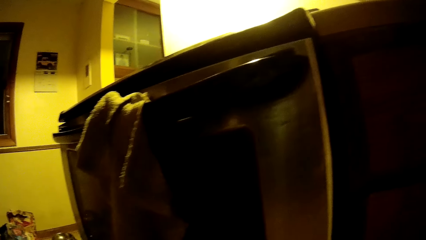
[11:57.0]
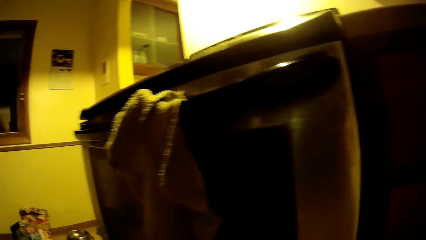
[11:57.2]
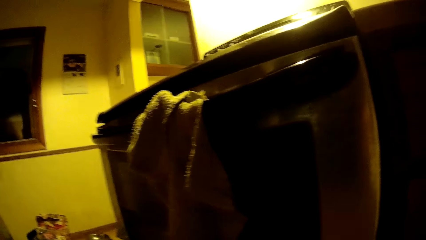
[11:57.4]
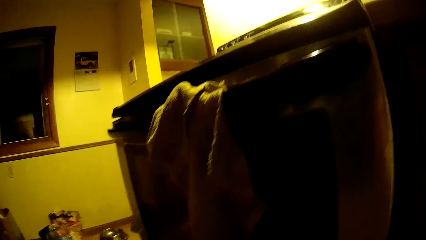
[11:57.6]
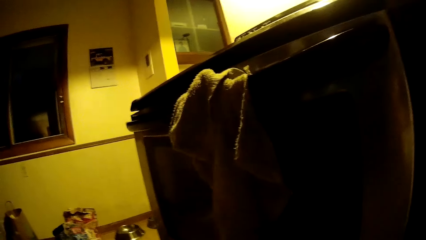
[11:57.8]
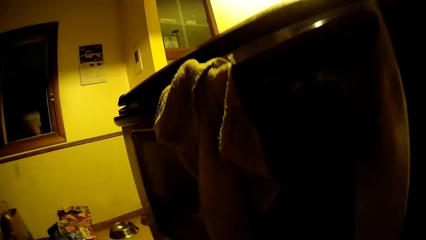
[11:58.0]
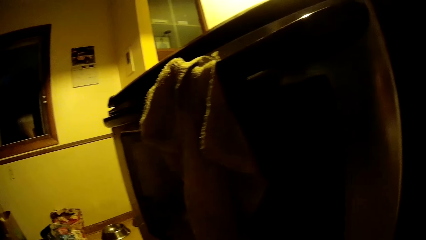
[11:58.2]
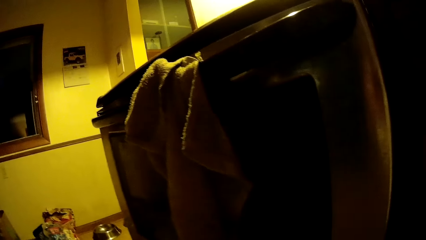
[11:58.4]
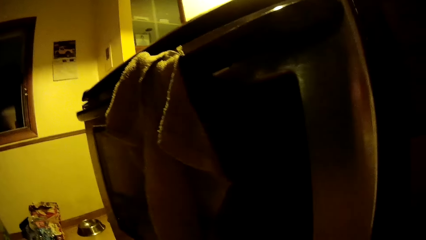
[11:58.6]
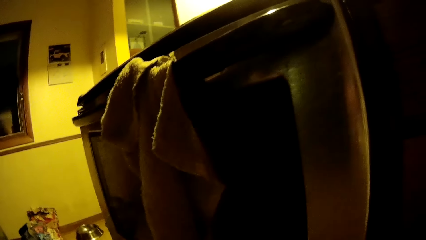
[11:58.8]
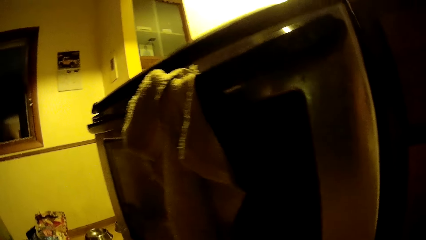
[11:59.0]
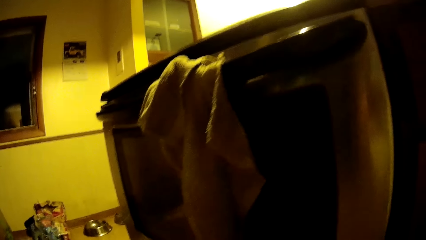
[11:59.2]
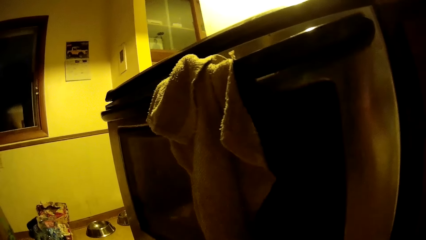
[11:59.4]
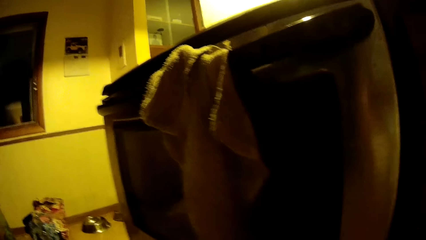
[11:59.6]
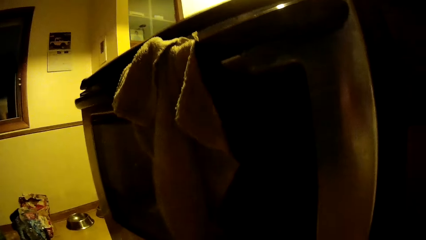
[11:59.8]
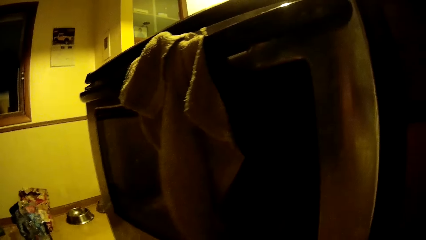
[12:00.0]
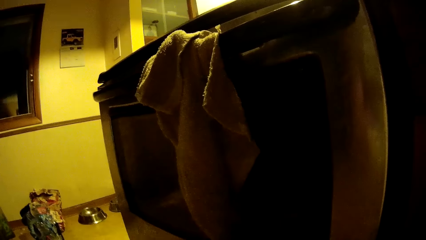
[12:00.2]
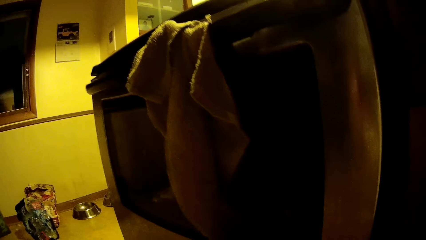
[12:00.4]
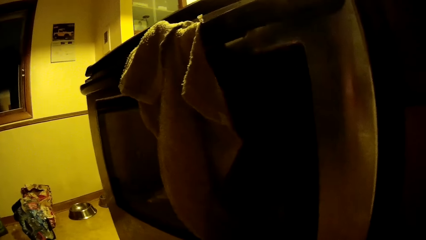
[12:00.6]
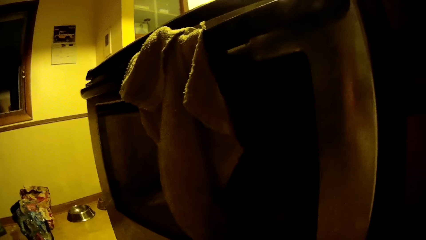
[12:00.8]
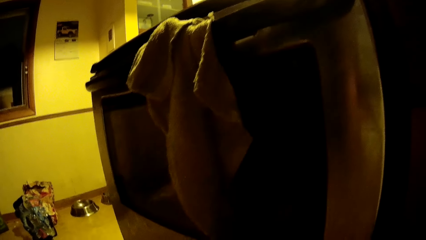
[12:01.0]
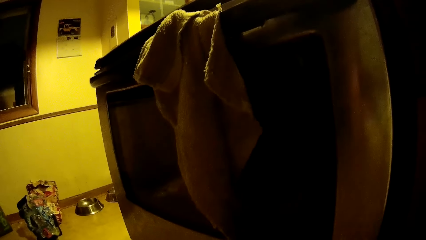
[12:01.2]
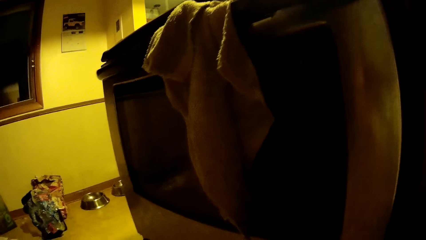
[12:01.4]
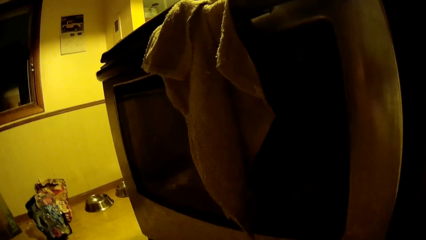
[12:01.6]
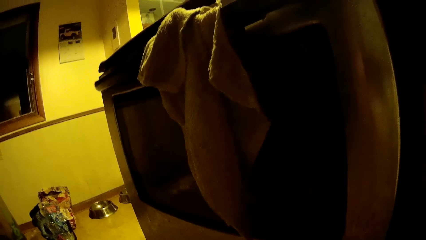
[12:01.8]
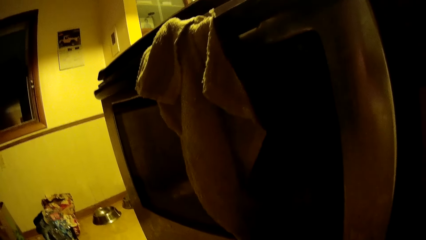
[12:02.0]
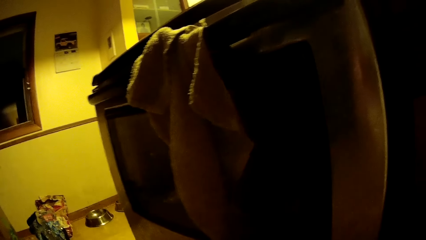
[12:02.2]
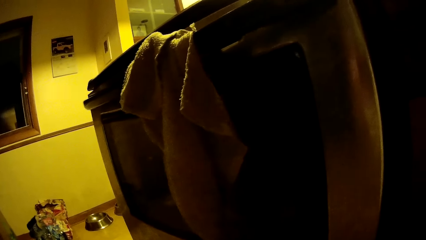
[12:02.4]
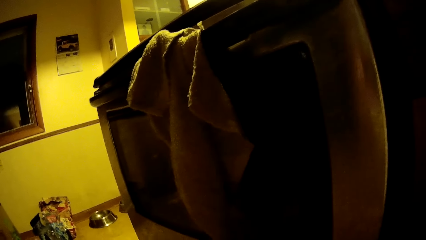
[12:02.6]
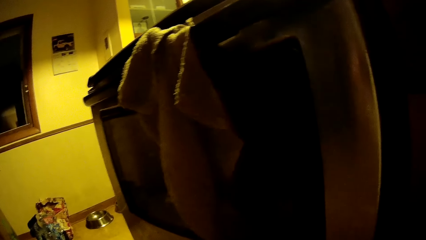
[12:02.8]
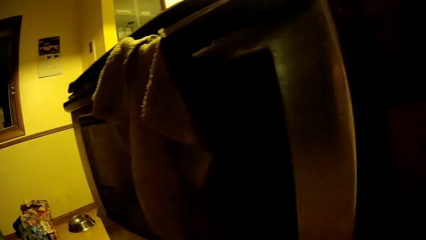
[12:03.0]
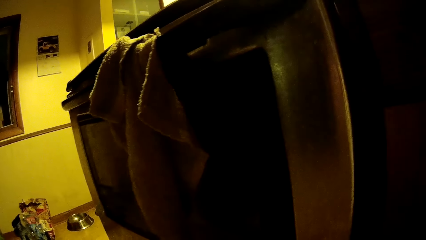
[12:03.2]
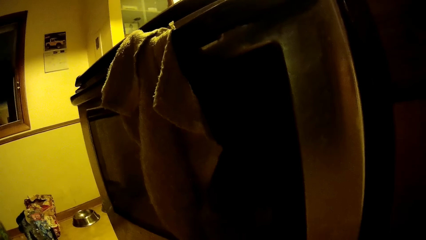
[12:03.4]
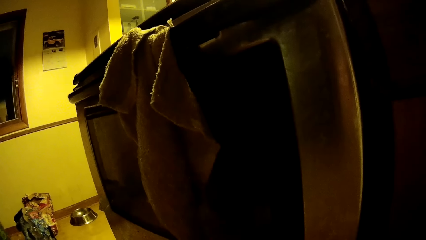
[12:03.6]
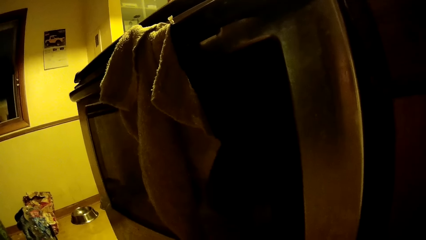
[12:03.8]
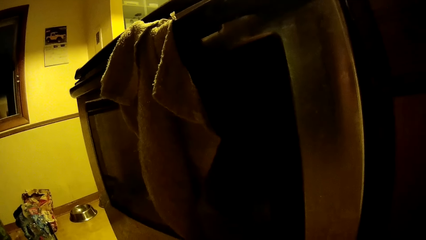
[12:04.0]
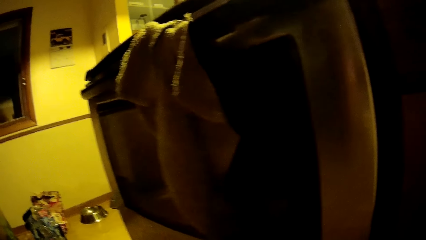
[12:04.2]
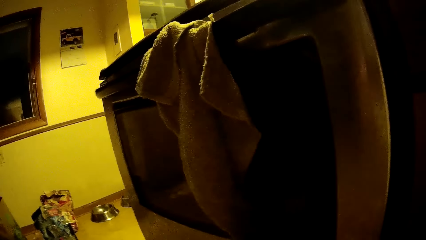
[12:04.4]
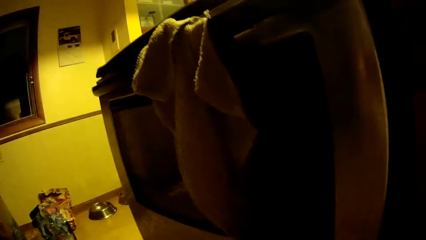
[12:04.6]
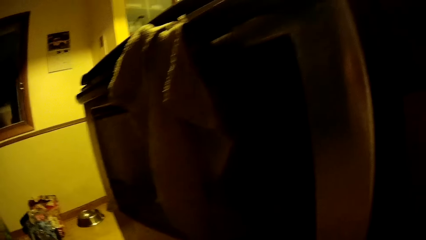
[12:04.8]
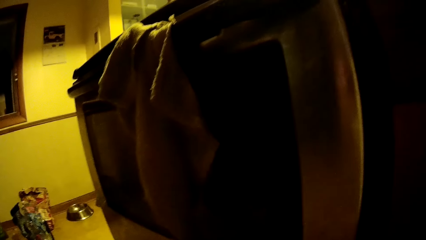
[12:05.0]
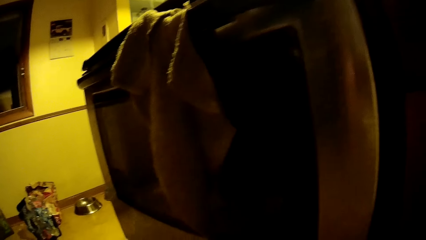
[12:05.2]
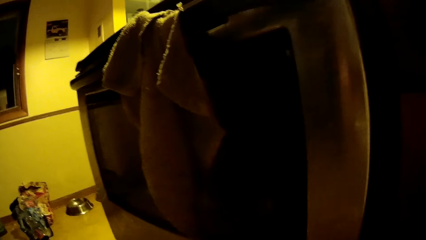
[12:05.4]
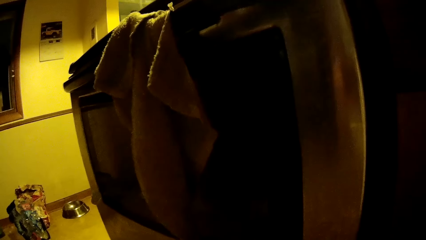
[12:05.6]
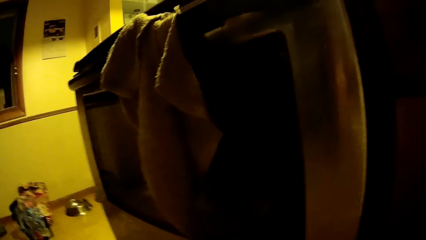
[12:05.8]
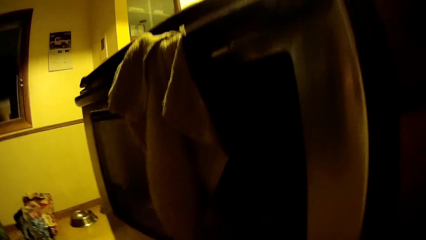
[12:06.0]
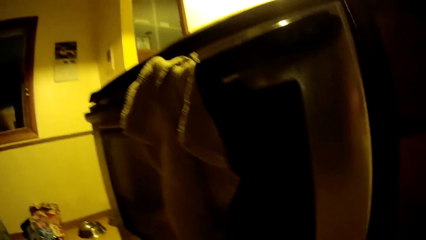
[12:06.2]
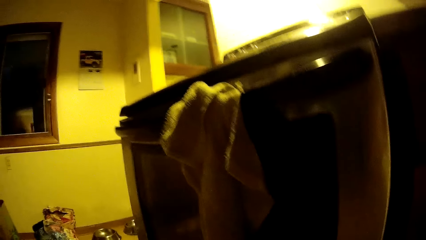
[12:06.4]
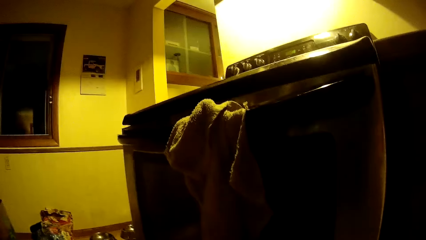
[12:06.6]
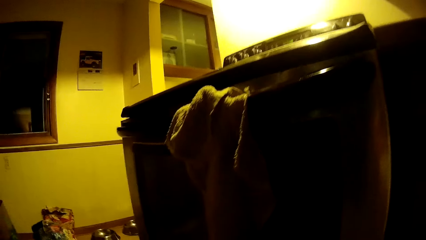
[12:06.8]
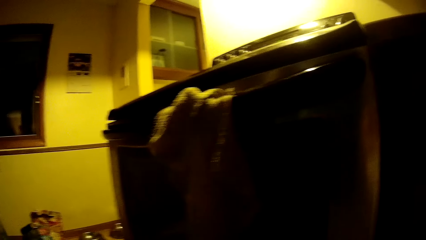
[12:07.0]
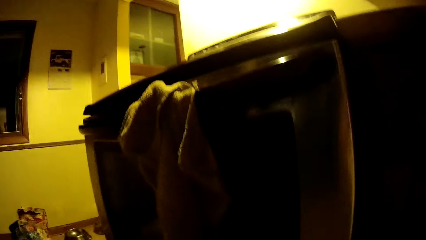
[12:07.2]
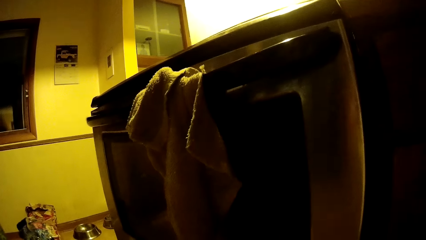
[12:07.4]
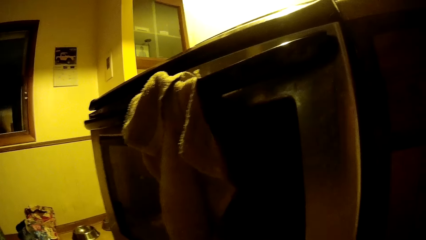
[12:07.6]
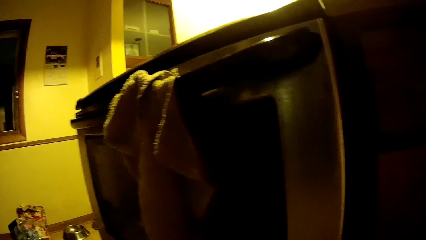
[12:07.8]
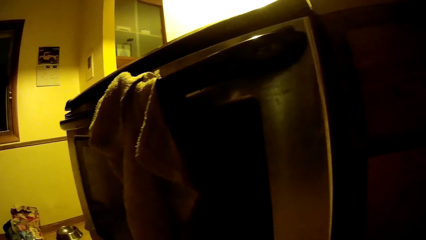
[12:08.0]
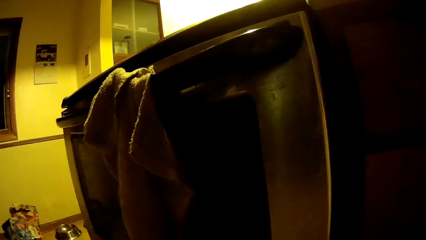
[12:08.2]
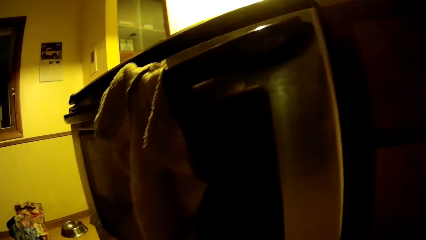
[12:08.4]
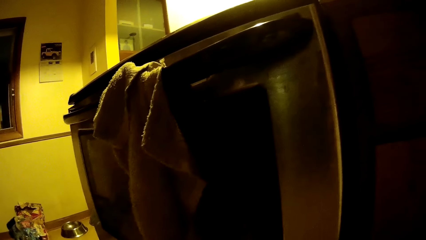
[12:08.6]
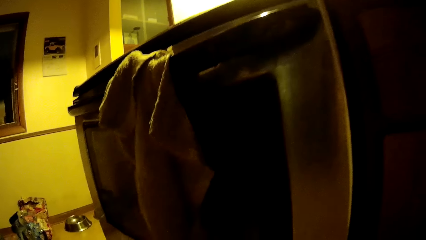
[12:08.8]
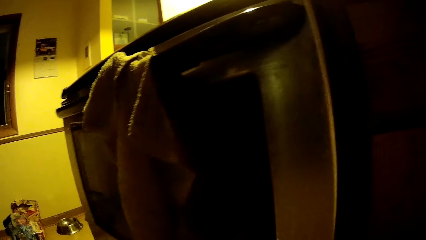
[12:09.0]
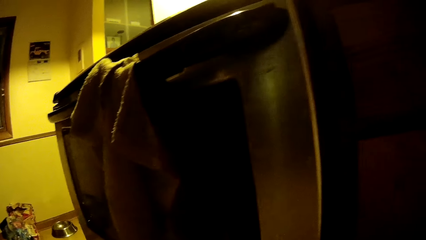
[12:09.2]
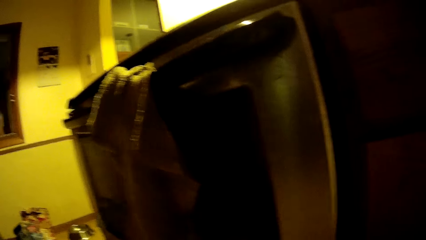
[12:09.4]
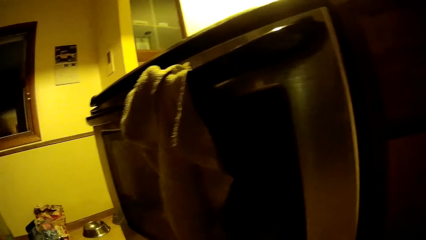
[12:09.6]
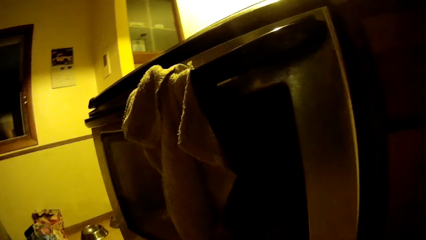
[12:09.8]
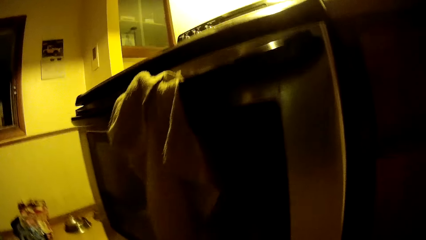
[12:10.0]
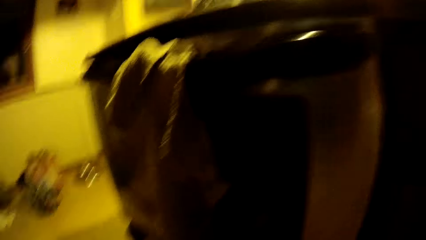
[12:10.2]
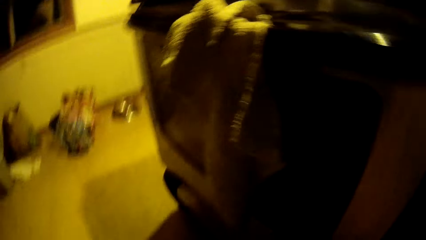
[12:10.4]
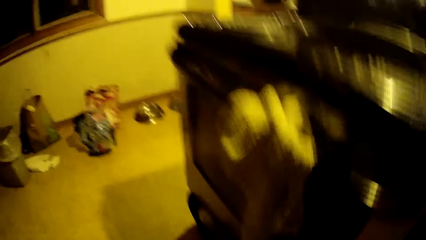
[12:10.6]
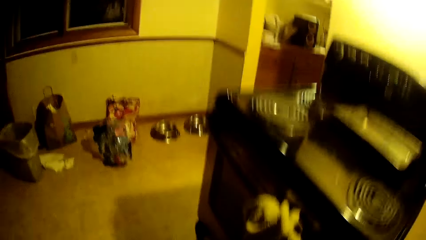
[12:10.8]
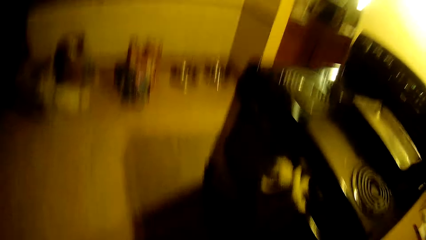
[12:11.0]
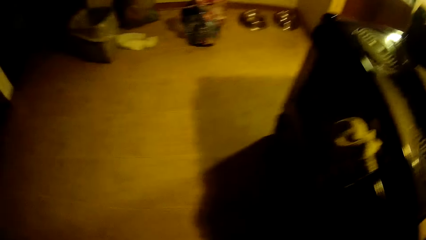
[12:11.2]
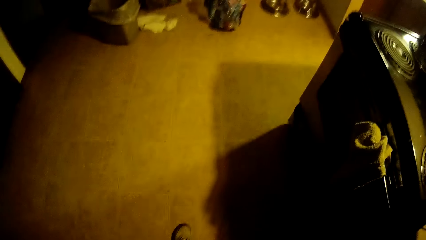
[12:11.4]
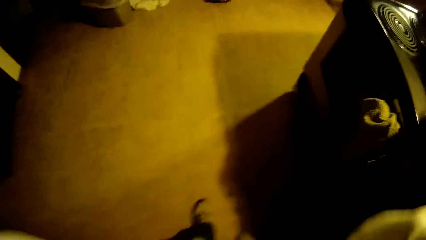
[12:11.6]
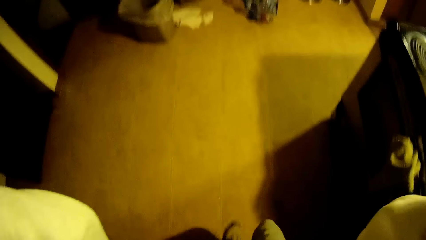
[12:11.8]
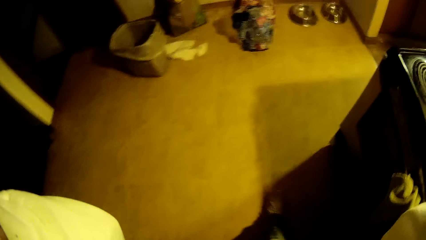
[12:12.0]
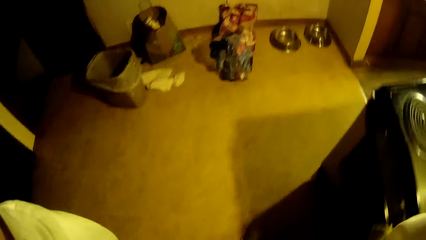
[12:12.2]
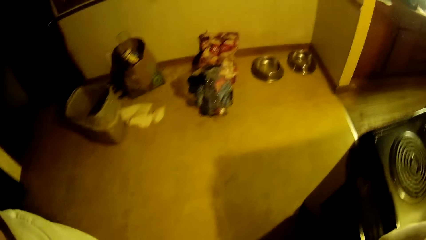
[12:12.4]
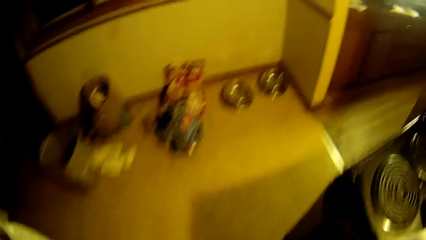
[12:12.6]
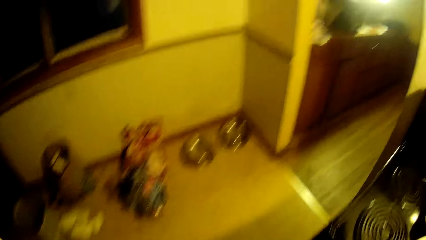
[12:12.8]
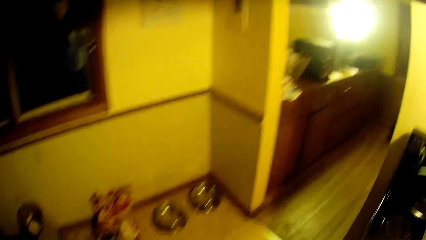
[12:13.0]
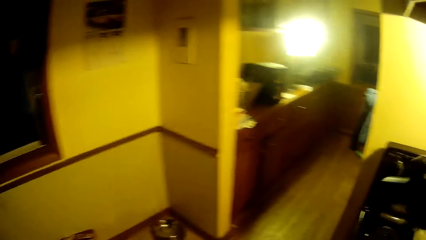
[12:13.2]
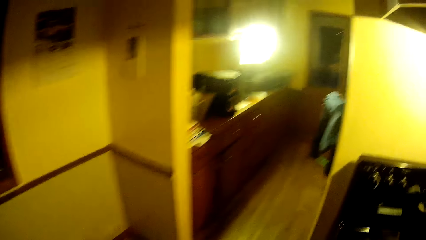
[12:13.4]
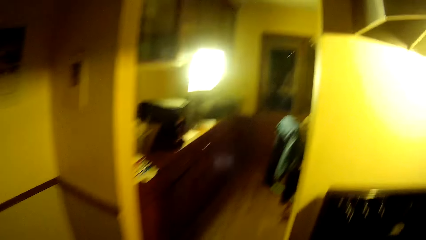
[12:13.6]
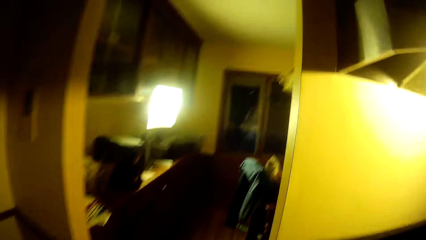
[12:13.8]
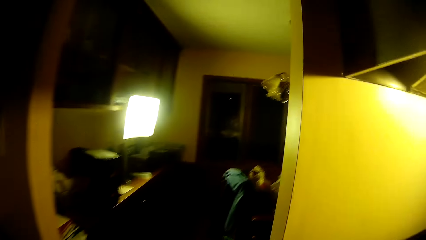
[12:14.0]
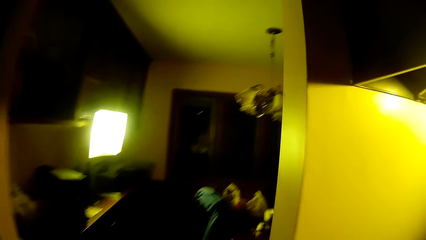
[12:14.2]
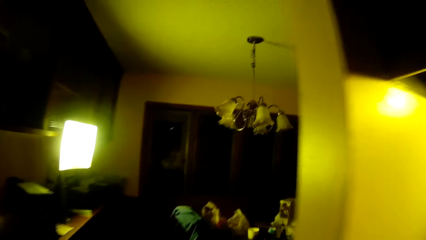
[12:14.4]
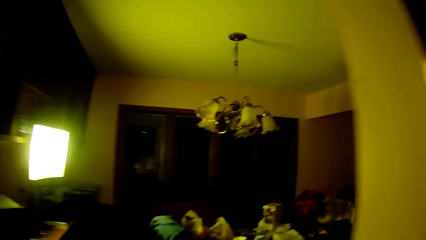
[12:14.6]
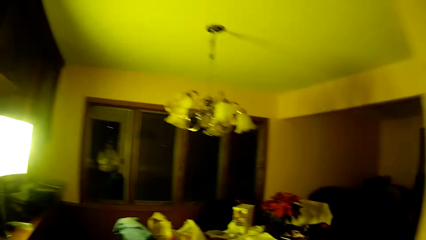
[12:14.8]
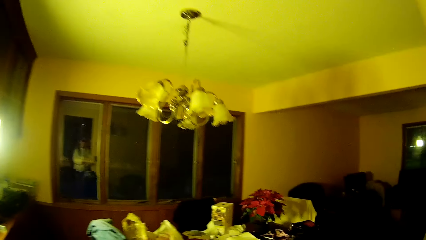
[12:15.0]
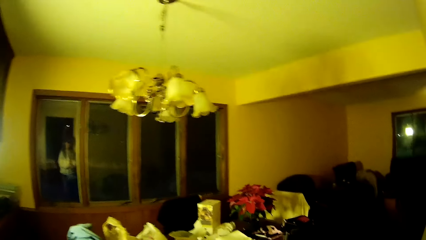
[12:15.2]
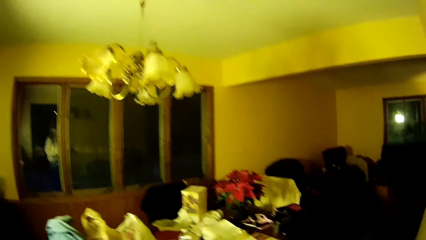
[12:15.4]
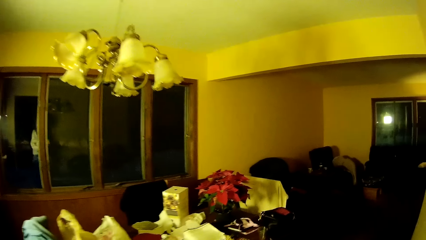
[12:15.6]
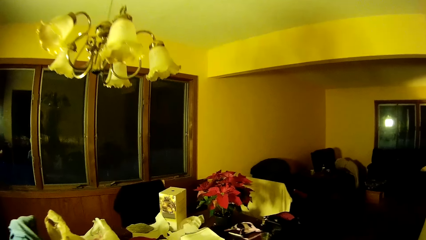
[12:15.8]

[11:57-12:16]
The camera wearer stands up and moves around the room.
